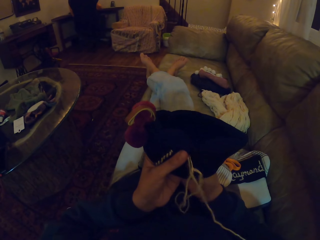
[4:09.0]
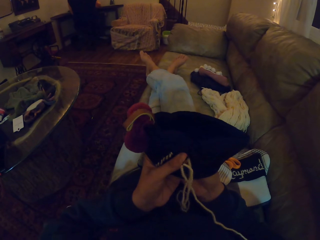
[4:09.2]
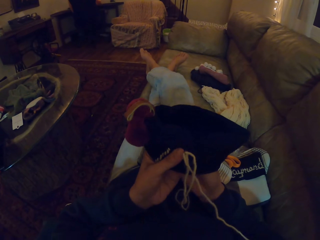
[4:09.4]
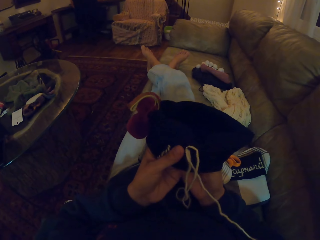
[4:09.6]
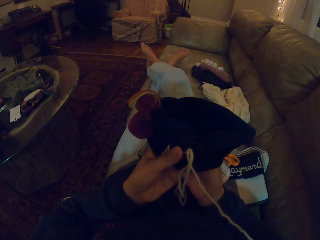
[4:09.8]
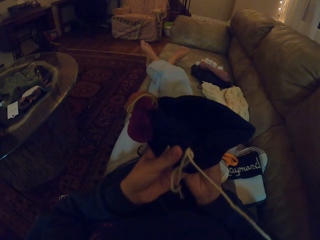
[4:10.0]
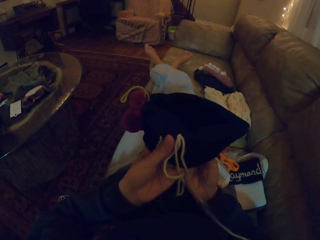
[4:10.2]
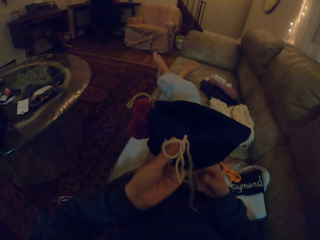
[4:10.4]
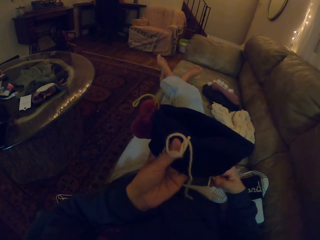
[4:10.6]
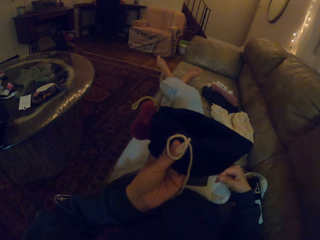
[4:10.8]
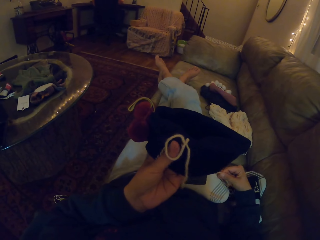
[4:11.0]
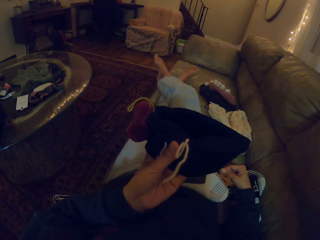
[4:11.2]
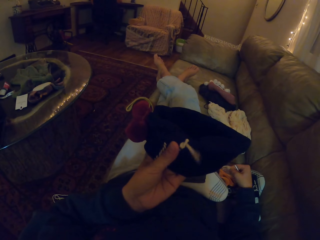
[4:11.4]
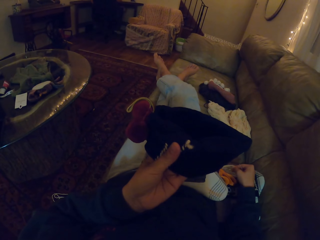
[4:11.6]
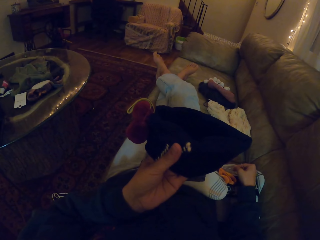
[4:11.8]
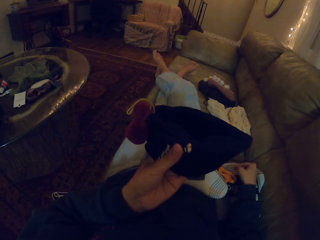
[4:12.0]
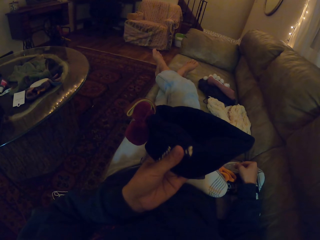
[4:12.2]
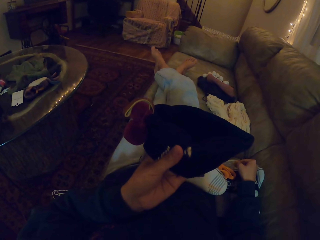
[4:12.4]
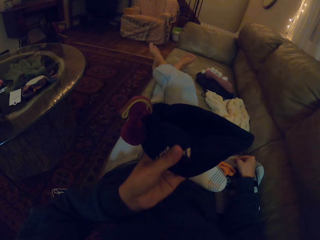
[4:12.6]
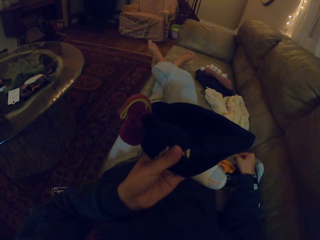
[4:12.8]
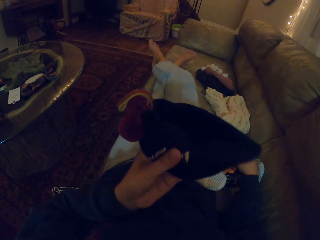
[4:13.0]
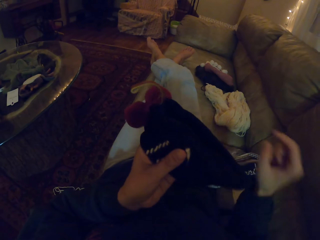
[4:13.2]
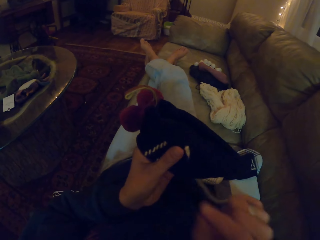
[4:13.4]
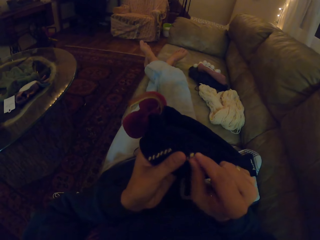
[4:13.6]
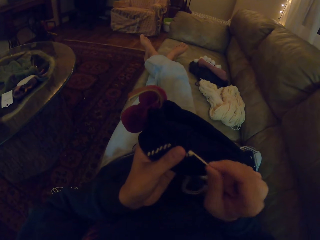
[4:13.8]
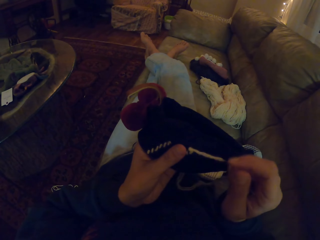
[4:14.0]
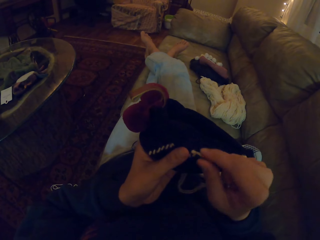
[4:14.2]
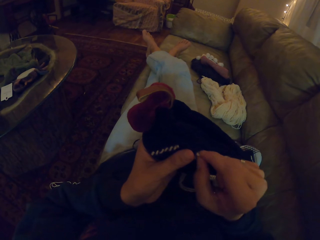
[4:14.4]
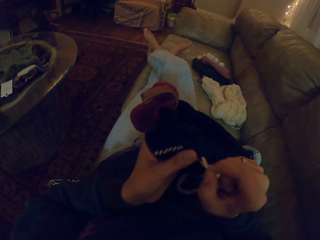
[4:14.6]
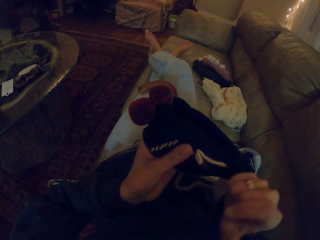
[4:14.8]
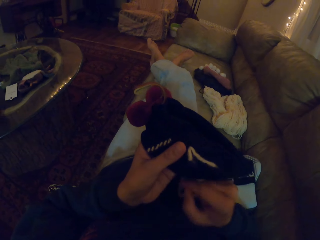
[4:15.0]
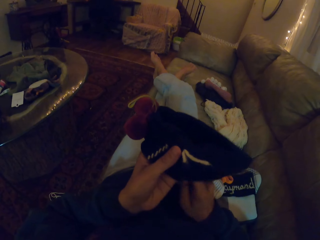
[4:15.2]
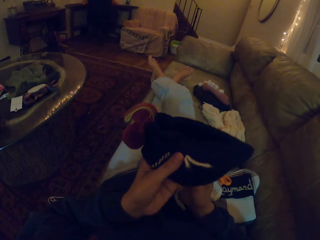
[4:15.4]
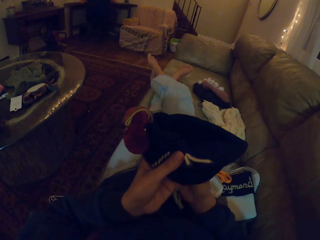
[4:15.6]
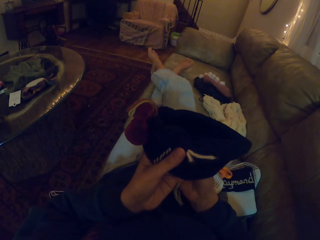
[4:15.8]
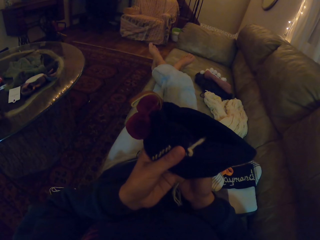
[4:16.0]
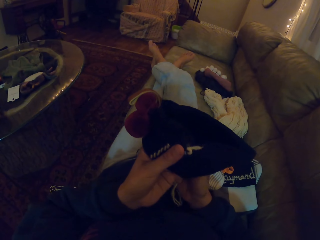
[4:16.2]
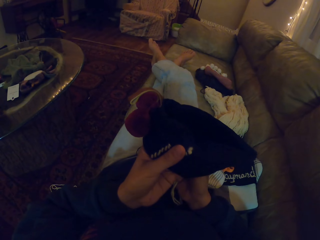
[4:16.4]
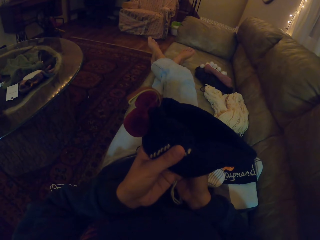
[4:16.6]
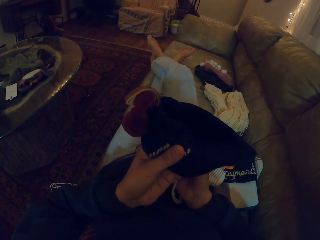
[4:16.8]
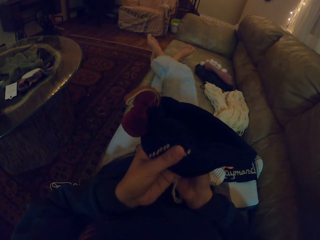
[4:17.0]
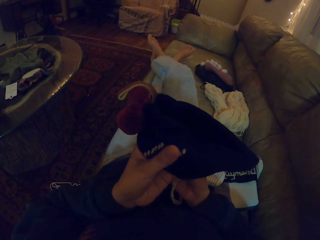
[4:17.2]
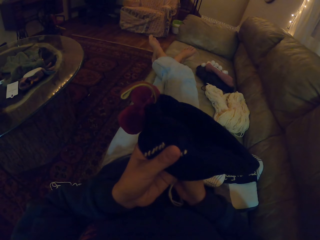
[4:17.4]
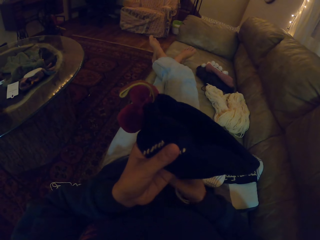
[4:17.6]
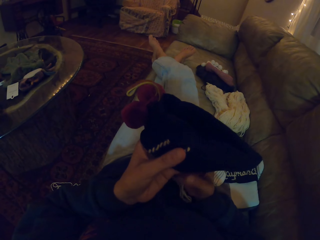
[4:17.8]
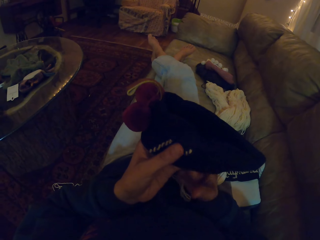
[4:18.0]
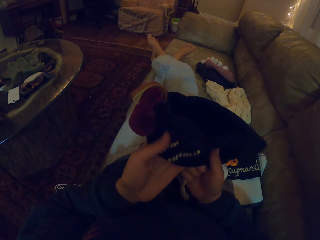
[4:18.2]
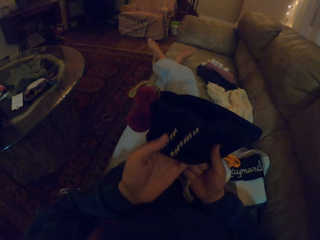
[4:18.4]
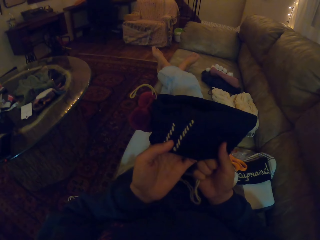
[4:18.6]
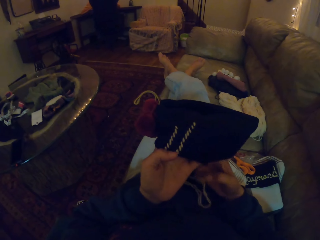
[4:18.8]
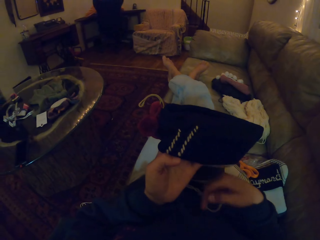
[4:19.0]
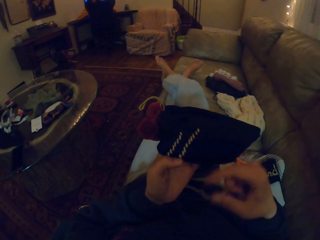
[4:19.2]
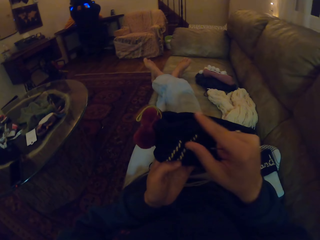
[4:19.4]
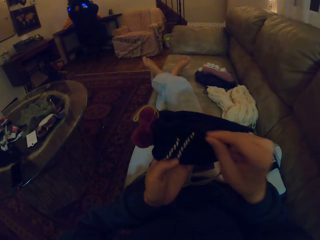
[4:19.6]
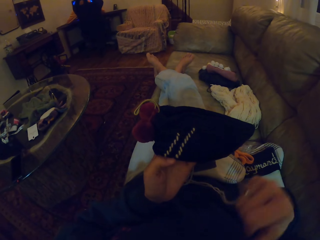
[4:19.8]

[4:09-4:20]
The camera wearer straightens a thread in a crochet. They align the thread on the crochet. They straighten the thread in the crochet.

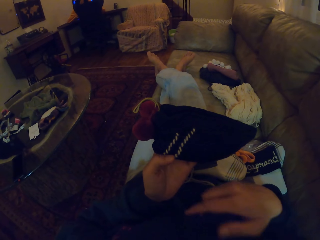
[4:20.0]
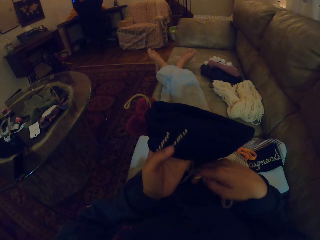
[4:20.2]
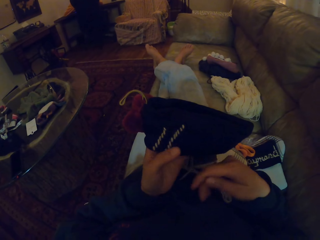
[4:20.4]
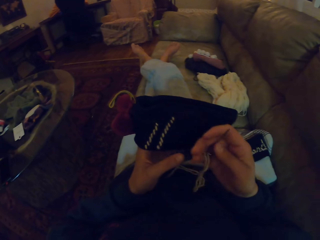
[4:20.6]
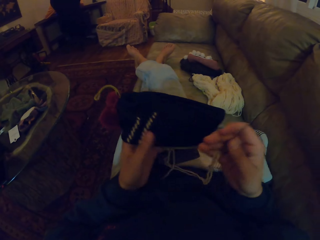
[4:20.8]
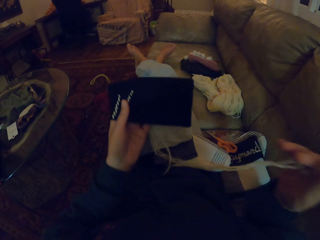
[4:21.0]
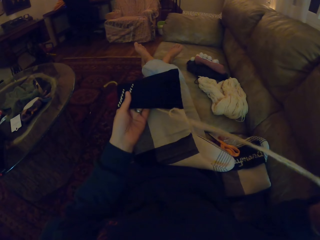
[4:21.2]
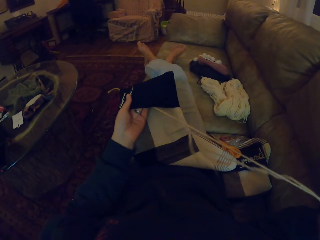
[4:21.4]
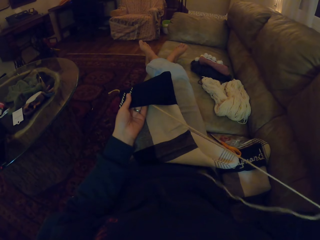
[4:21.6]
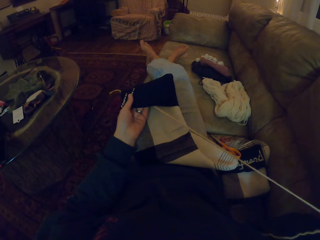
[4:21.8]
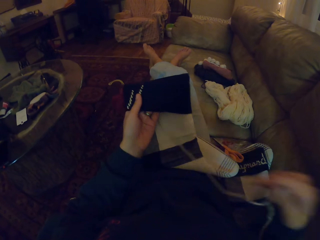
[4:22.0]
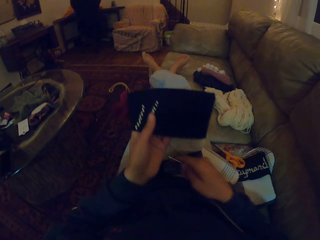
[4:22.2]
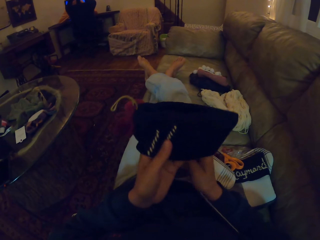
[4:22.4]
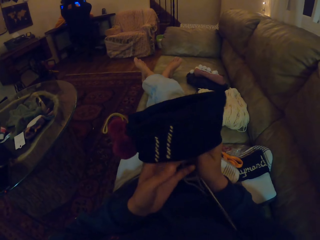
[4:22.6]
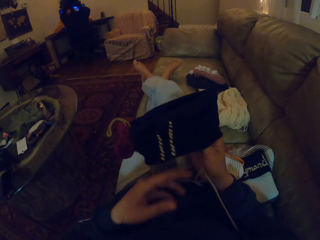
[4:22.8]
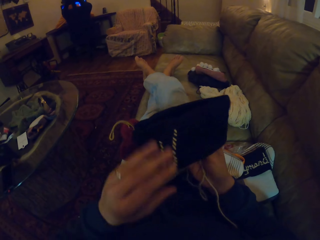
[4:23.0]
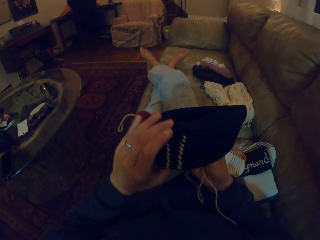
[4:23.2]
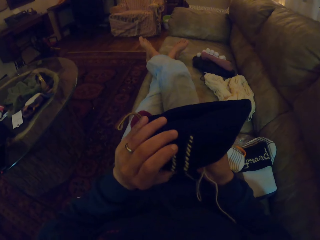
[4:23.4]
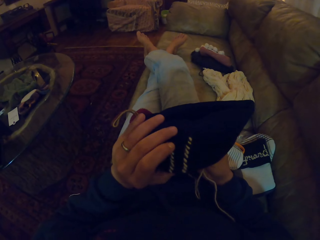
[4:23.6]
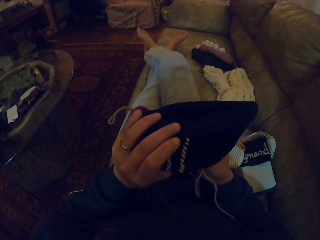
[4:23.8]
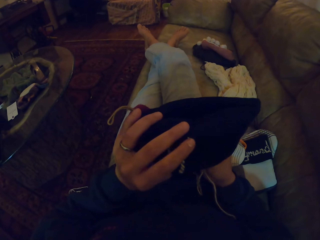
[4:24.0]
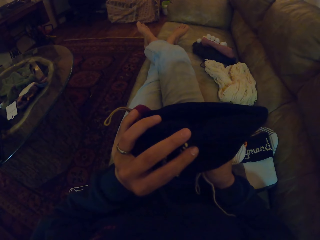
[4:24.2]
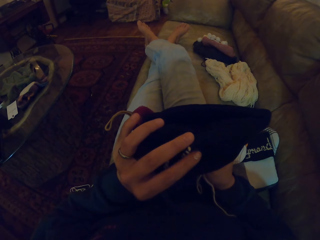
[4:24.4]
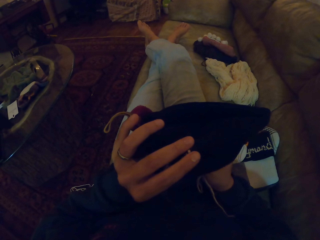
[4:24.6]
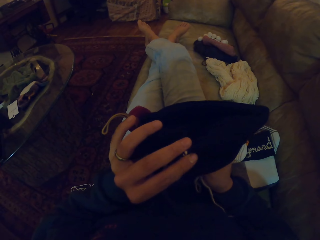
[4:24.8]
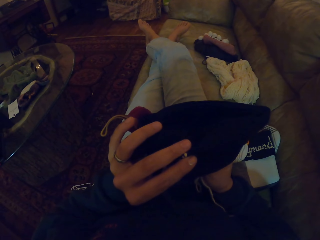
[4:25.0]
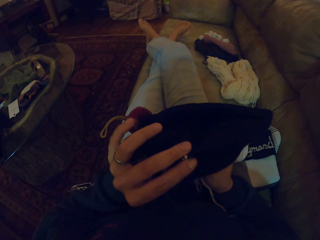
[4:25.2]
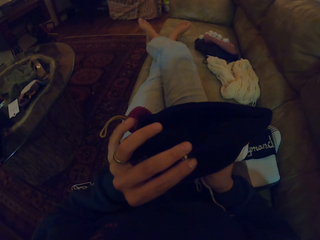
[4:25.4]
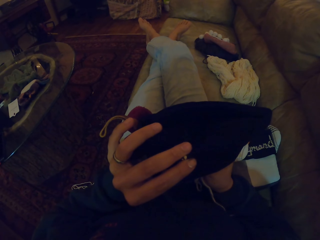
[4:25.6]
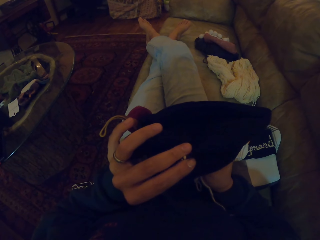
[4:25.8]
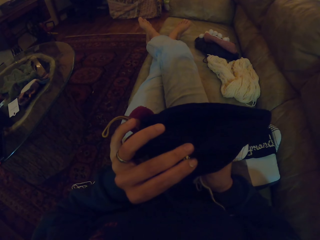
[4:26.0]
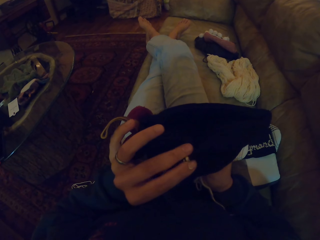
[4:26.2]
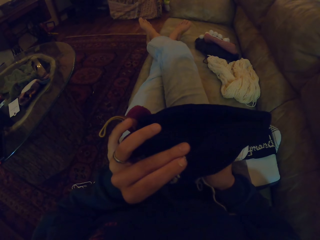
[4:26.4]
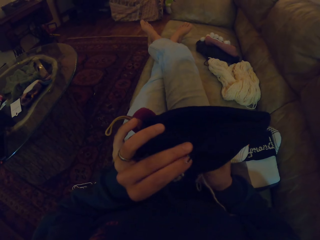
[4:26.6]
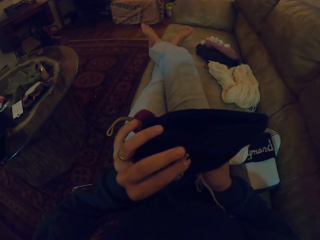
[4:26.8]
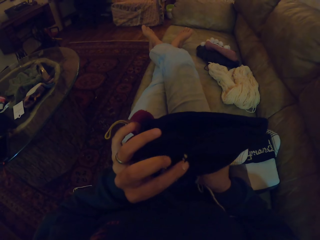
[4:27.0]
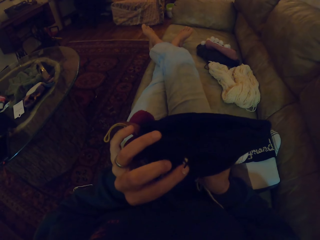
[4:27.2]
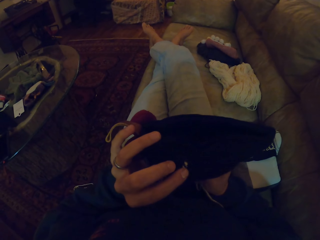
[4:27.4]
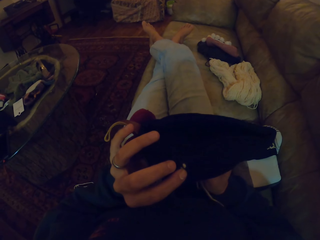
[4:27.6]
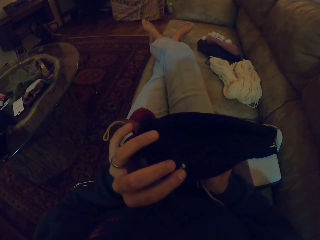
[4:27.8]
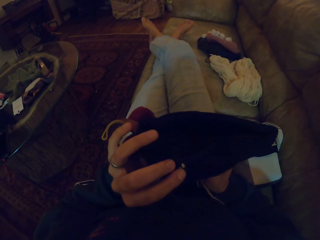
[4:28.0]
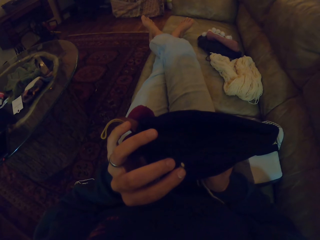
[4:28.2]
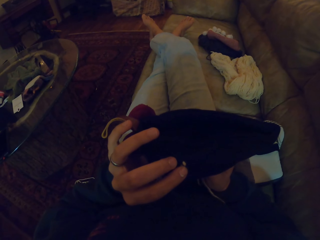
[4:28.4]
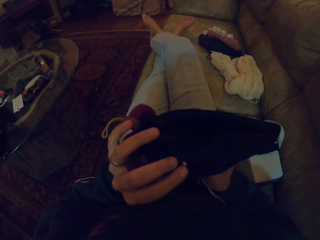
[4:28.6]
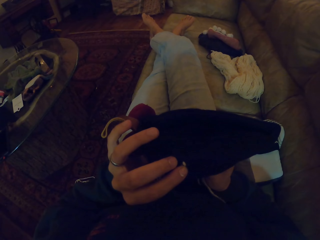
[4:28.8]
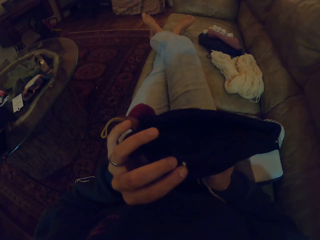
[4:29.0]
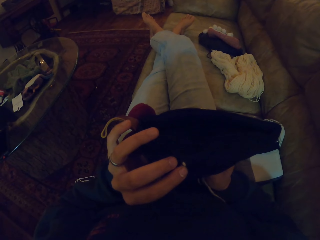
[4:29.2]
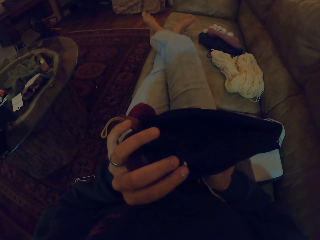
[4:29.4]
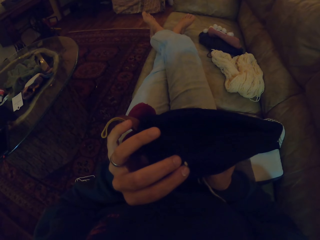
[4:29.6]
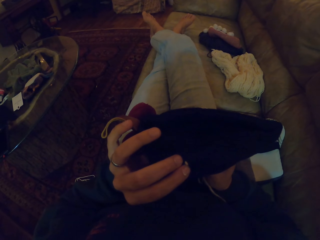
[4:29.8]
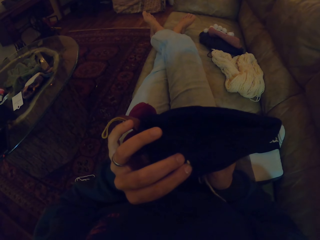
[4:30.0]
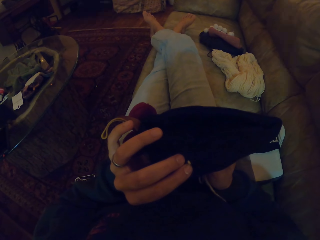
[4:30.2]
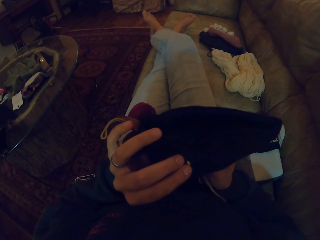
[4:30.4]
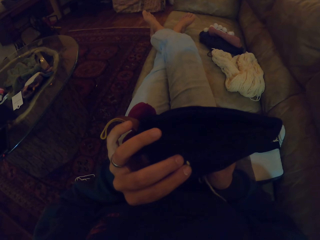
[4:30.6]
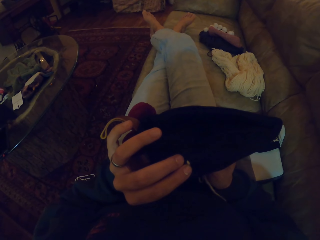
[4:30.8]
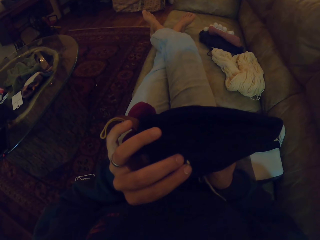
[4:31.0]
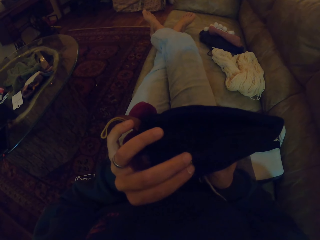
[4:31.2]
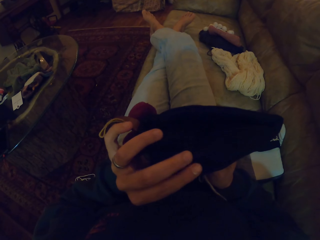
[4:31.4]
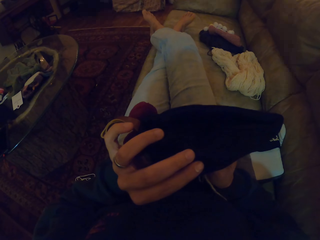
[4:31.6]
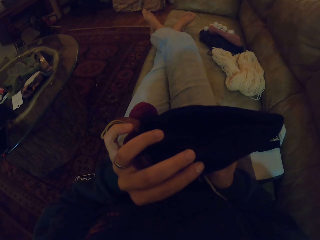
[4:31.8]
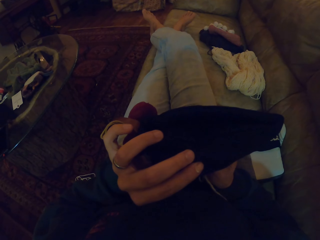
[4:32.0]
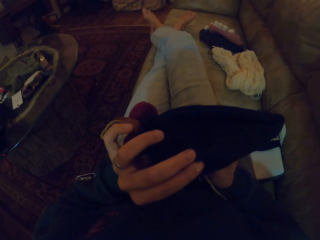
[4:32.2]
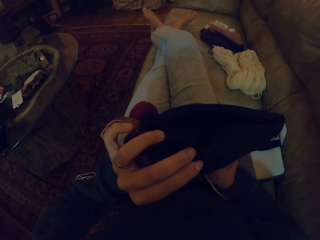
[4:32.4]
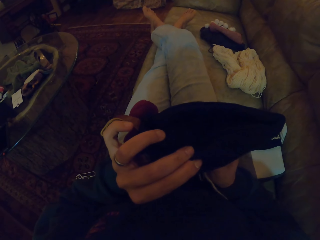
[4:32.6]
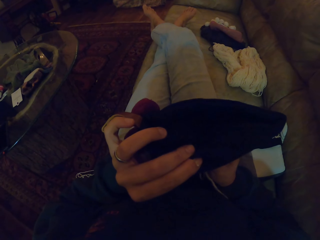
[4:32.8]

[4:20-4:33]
The camera wearer straightens a thread in a crochet. They insert a needle in the crochet.
